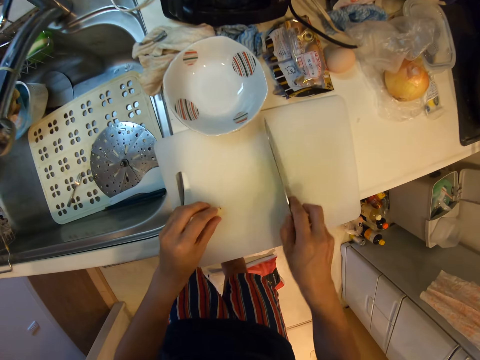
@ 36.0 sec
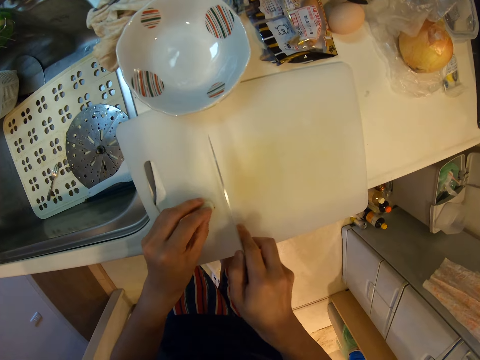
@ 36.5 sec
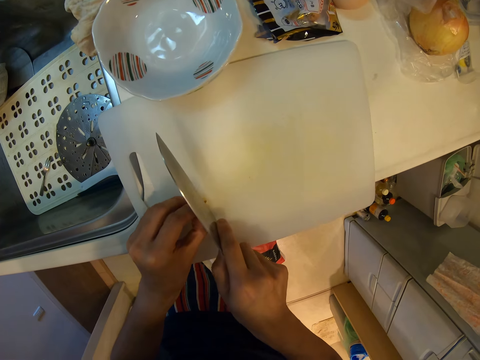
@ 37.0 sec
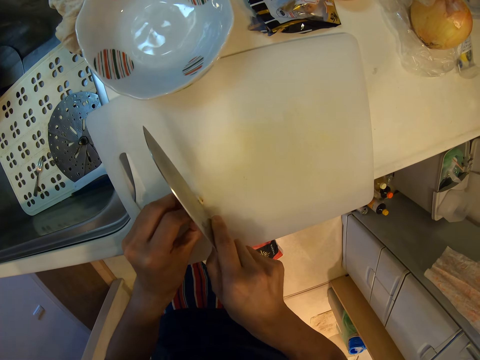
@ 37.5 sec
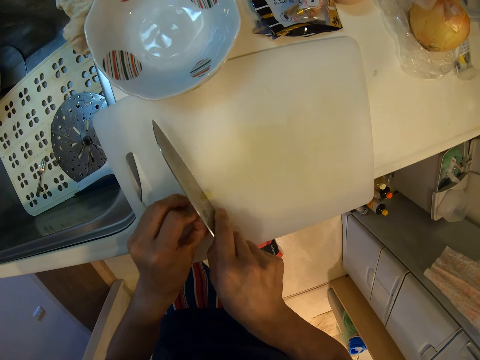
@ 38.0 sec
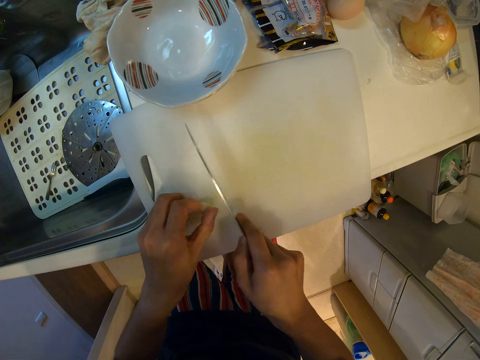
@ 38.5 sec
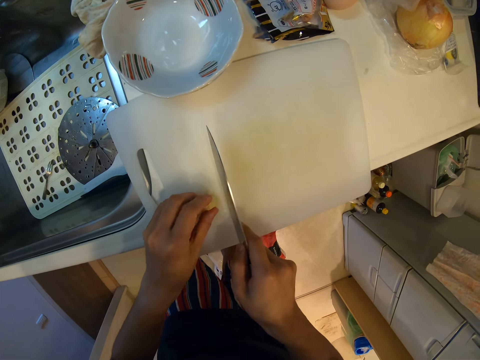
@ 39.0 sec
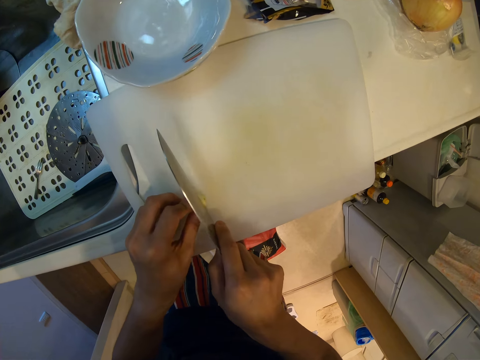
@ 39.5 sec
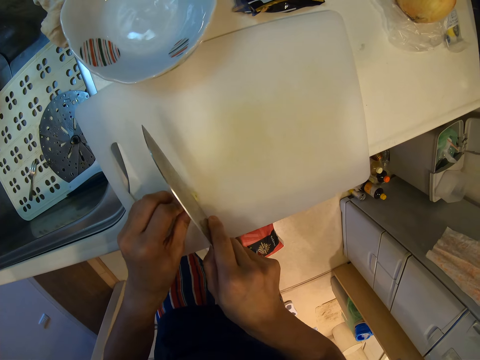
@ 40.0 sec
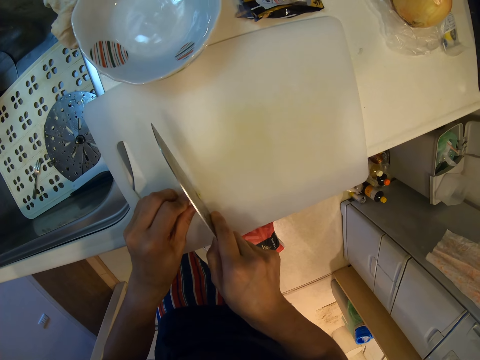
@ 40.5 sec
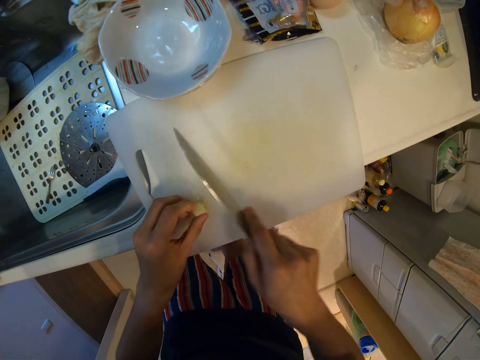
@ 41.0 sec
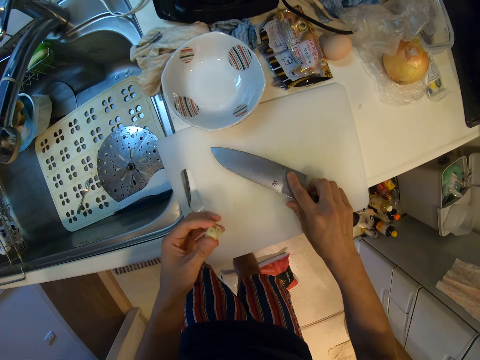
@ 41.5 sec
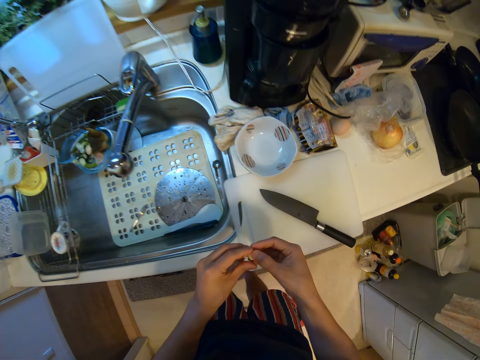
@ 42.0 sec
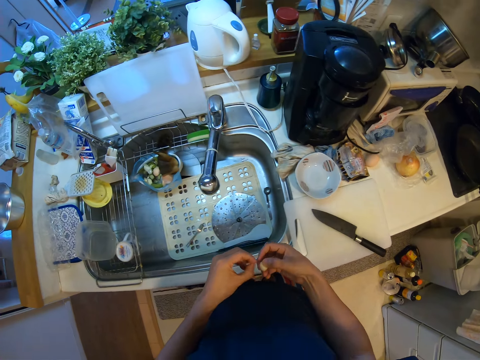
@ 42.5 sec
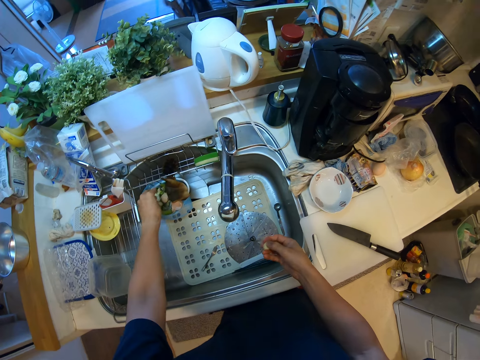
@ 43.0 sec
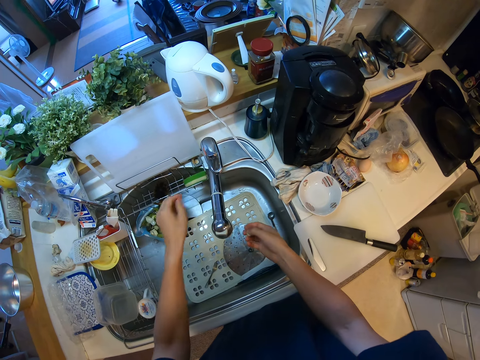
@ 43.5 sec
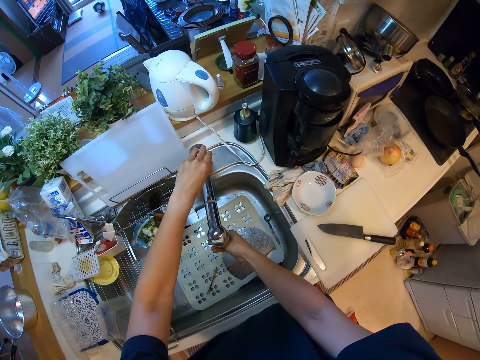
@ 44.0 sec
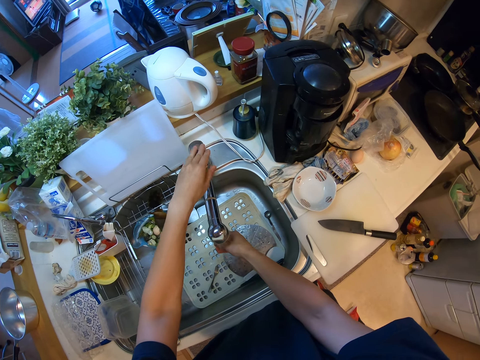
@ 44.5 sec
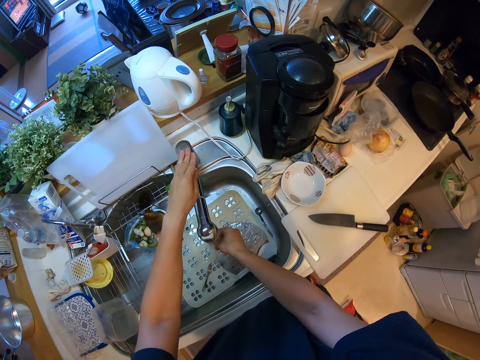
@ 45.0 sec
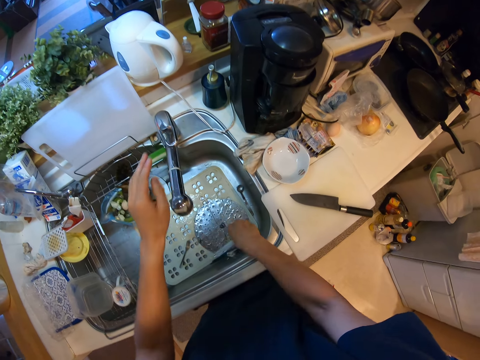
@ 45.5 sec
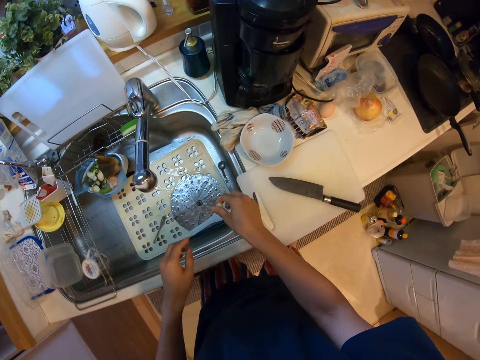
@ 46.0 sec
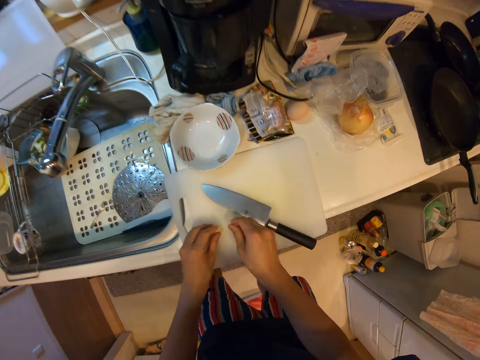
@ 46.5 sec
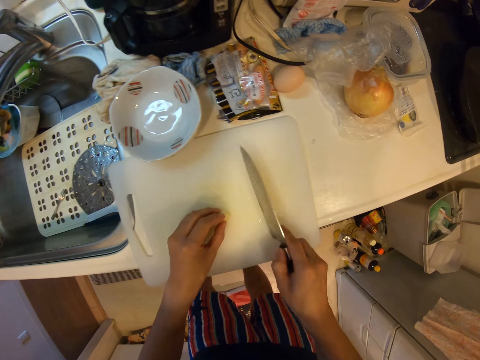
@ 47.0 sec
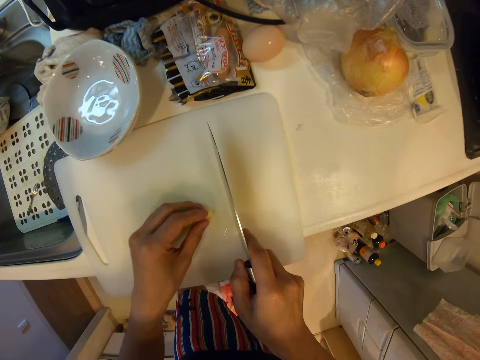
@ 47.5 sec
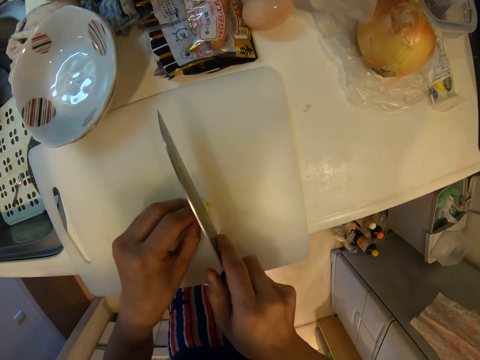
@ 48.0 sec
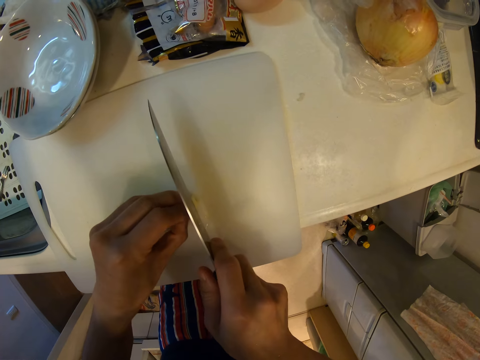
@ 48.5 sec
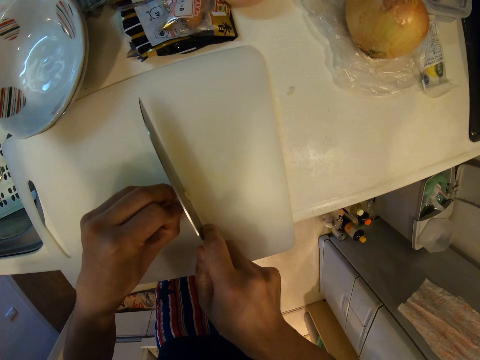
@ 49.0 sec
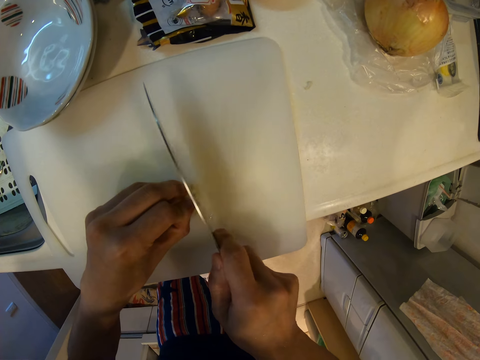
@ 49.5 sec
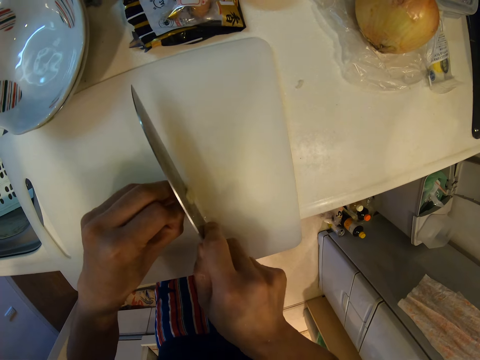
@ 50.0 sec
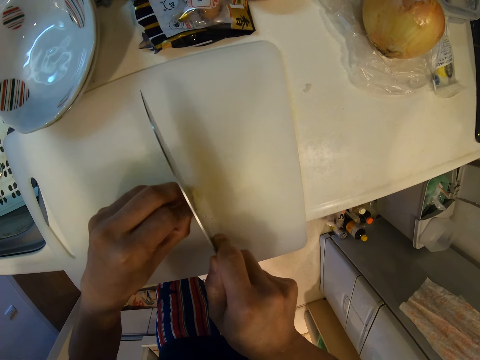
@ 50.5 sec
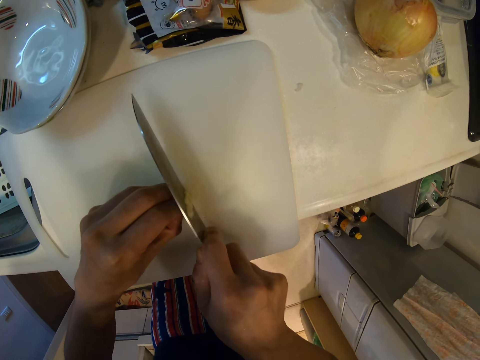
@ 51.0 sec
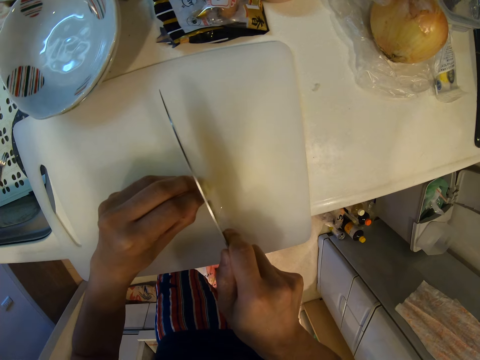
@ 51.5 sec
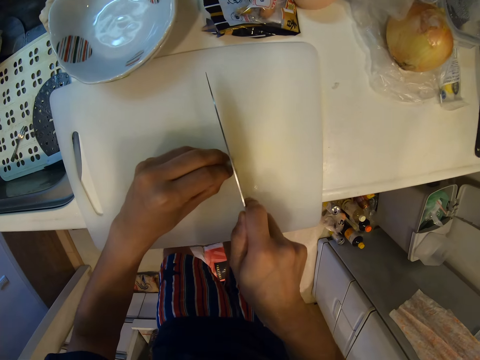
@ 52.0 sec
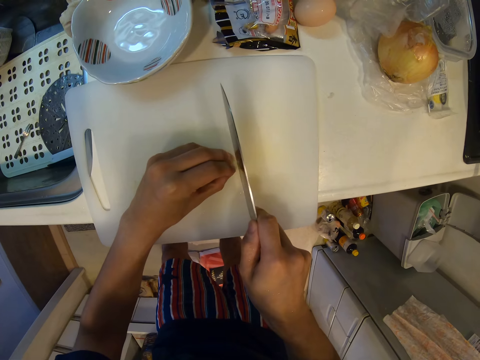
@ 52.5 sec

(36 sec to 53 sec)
The camera wearer puts the garlic on the cutting board. They hold the knife. They cut the garlic onion. They put the knife on the cutting board. They peel the garlic. They put the peels in the container. They open the water tap. They wash the garlic. They shake the hand. They hold the knife. They cut the garlic into pieces.

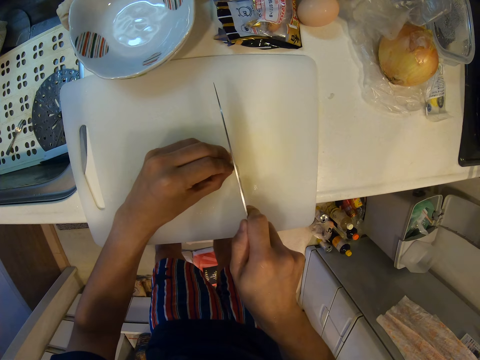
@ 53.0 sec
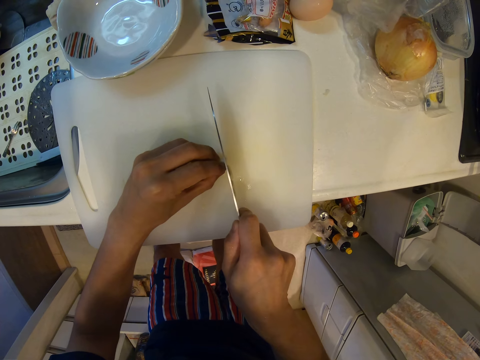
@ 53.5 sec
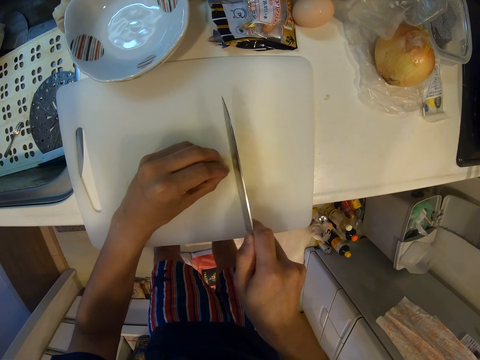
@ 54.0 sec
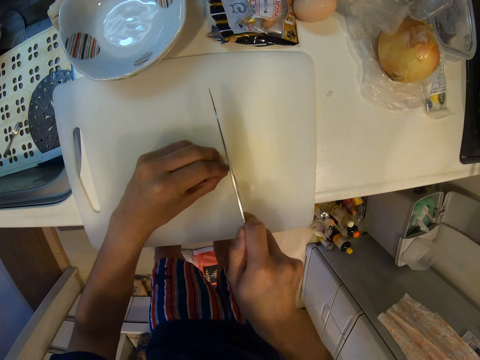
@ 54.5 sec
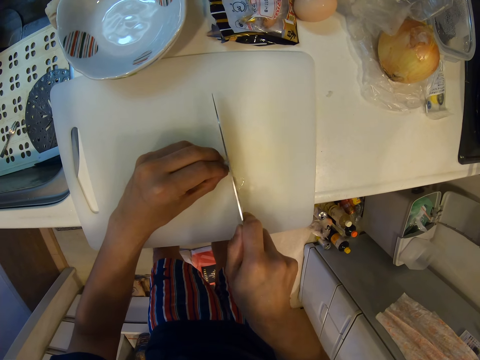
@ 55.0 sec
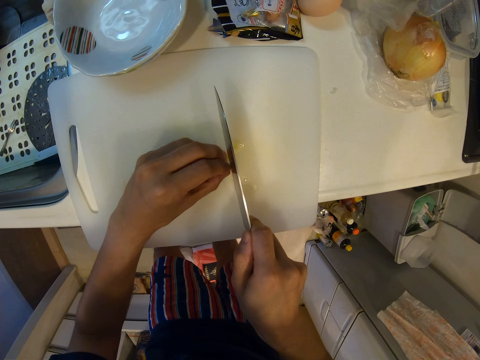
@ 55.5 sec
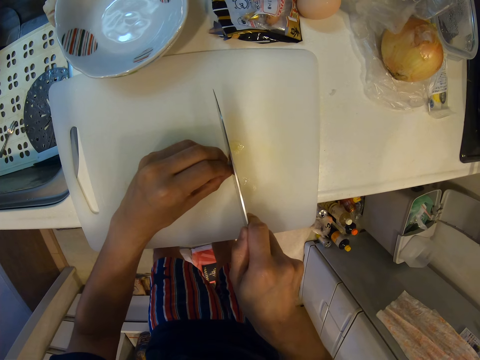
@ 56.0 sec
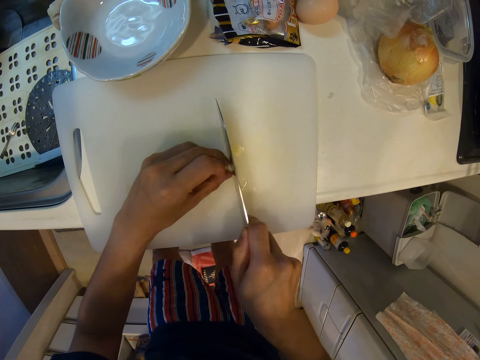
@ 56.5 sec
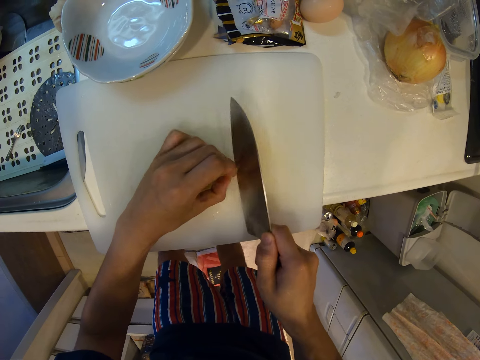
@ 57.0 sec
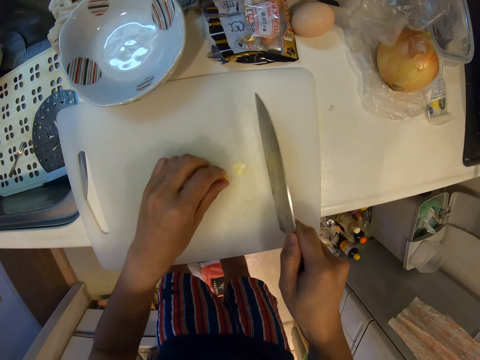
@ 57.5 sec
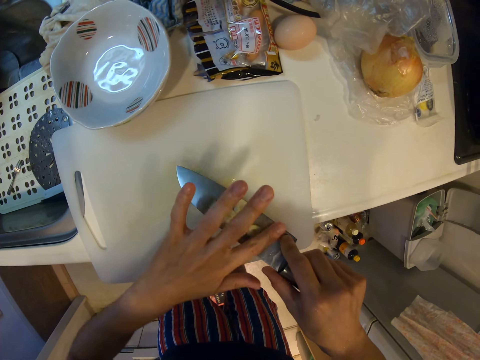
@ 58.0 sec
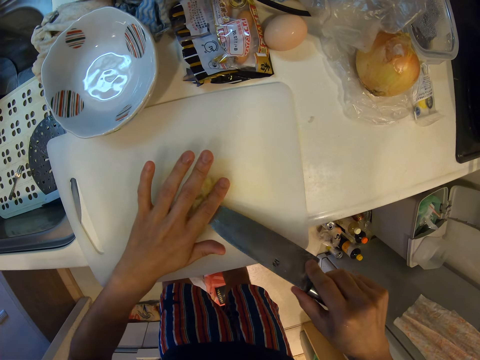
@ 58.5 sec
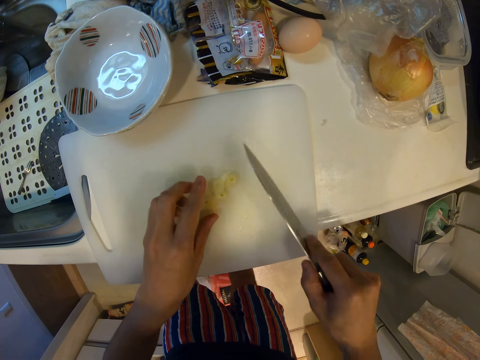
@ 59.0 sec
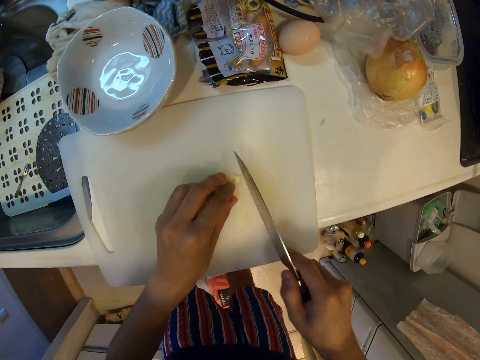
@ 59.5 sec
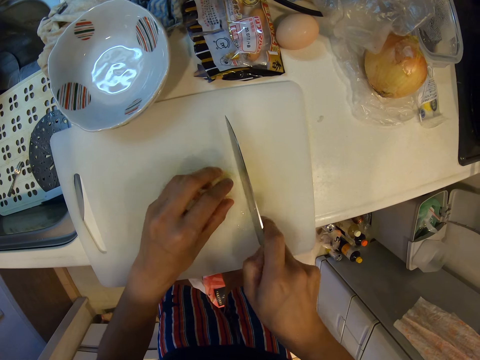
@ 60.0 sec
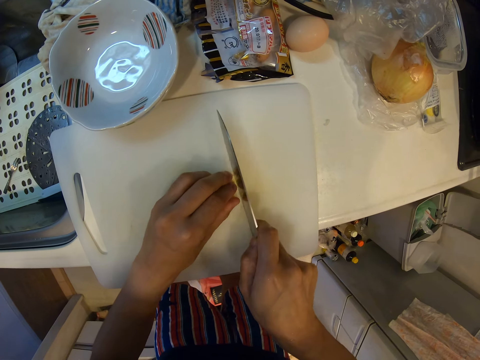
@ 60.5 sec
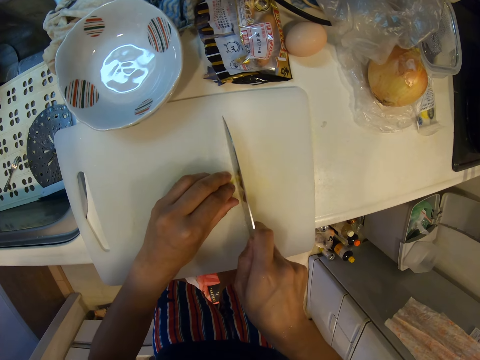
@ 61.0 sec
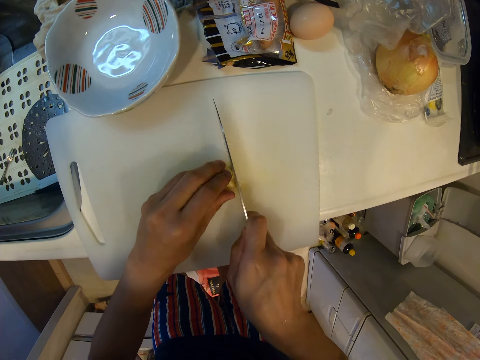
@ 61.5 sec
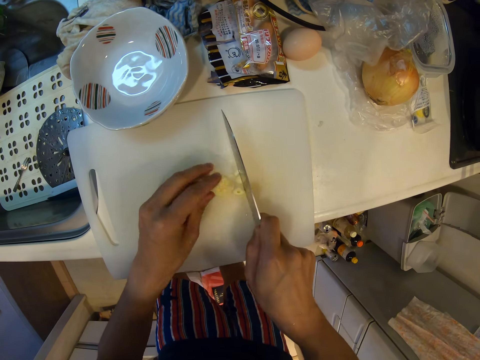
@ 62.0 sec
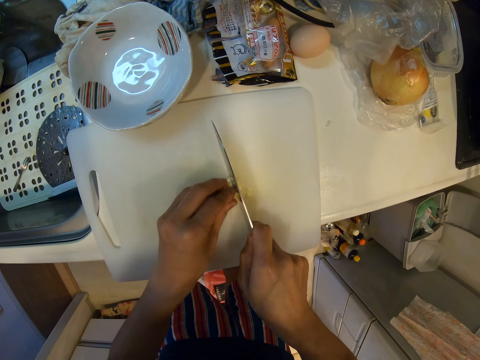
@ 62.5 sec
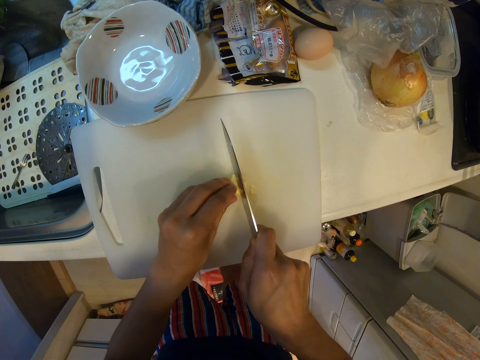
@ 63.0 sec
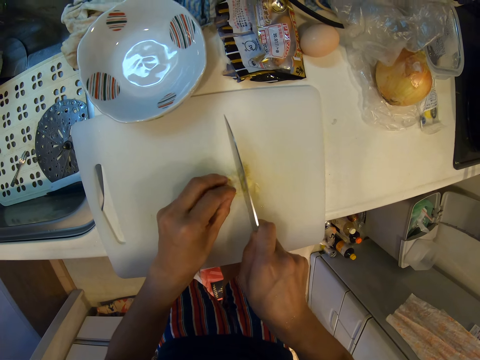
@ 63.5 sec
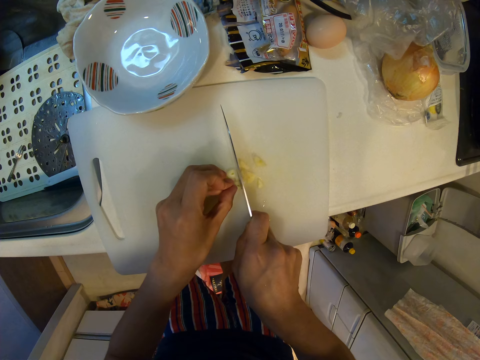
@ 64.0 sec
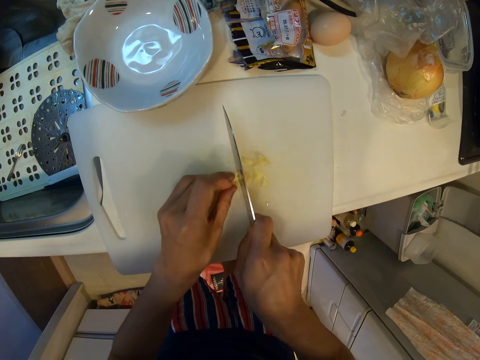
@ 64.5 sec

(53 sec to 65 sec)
The camera wearer removes the pieces of garlic from the knife. They hold the pieces of garlic together. They cut the garlic into pieces.
